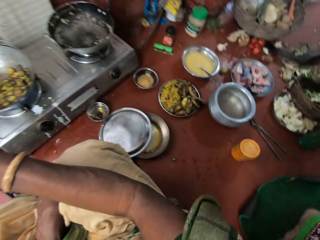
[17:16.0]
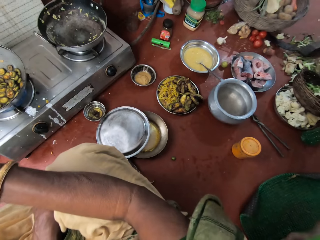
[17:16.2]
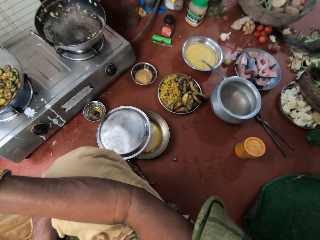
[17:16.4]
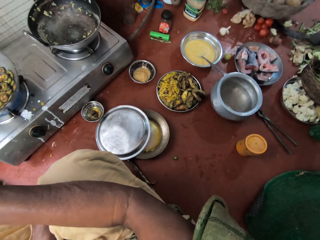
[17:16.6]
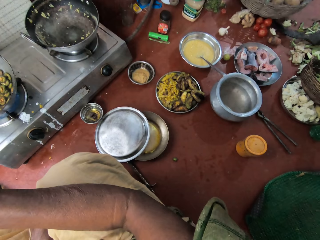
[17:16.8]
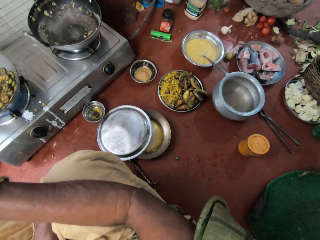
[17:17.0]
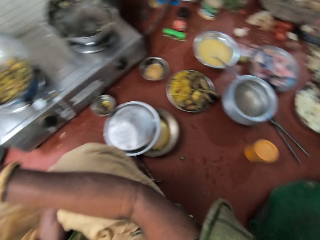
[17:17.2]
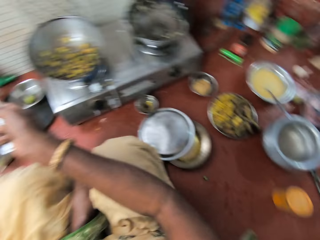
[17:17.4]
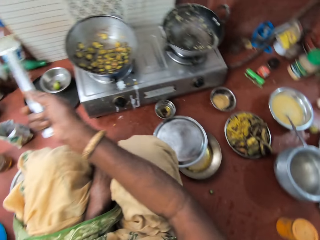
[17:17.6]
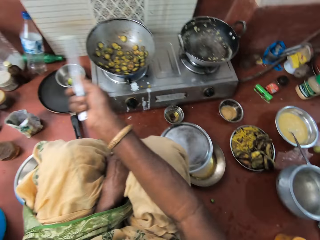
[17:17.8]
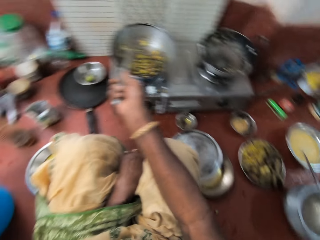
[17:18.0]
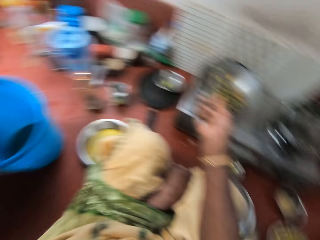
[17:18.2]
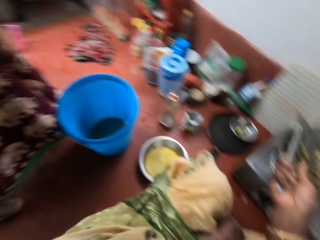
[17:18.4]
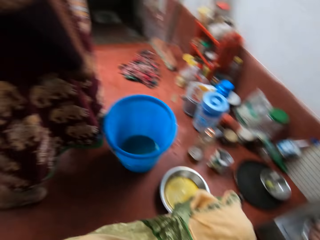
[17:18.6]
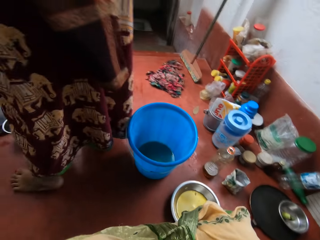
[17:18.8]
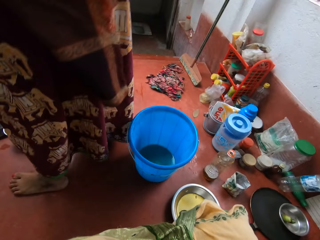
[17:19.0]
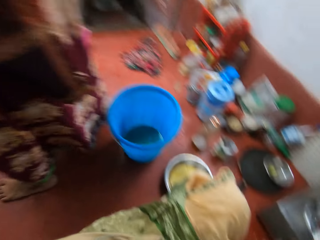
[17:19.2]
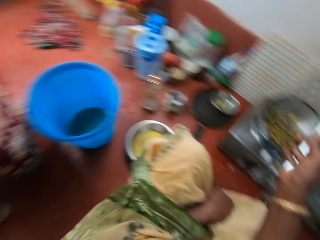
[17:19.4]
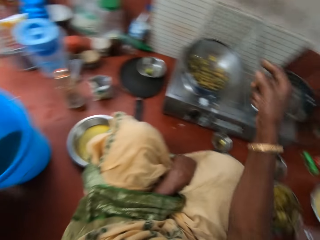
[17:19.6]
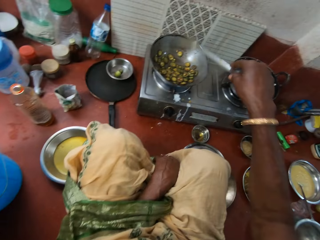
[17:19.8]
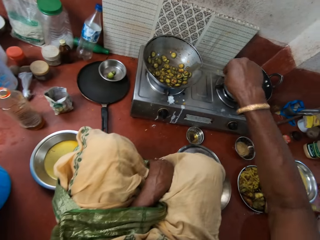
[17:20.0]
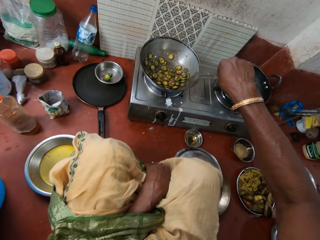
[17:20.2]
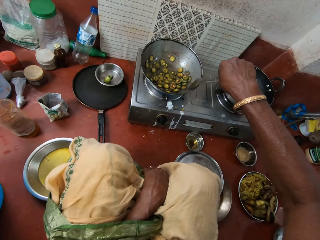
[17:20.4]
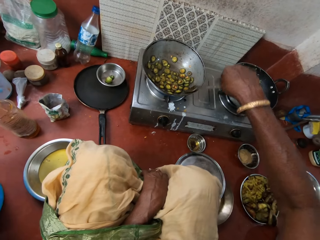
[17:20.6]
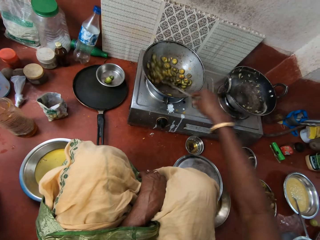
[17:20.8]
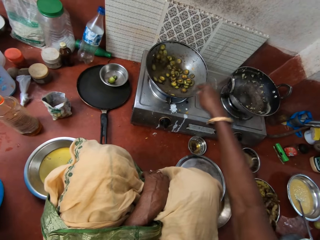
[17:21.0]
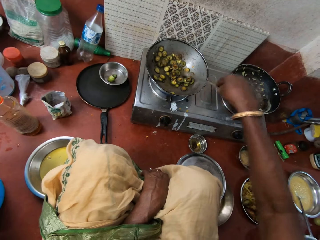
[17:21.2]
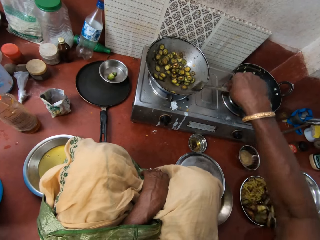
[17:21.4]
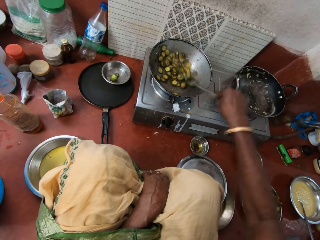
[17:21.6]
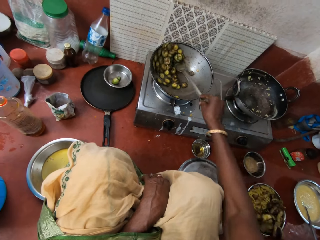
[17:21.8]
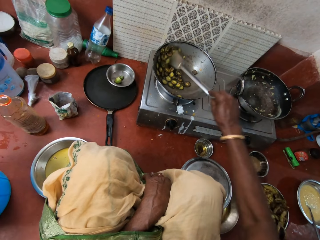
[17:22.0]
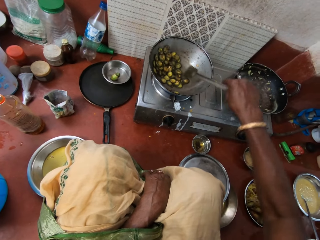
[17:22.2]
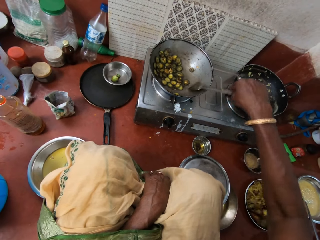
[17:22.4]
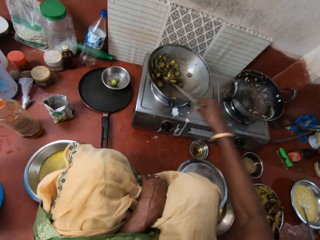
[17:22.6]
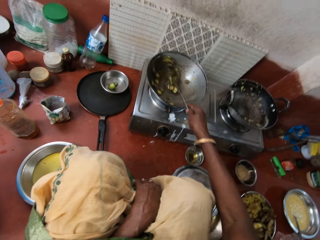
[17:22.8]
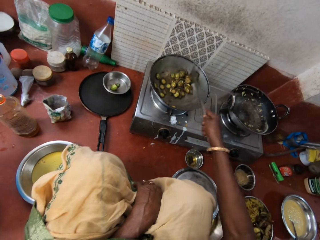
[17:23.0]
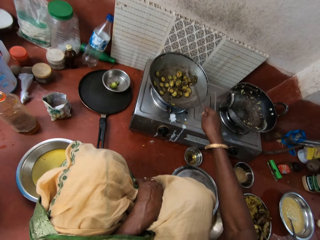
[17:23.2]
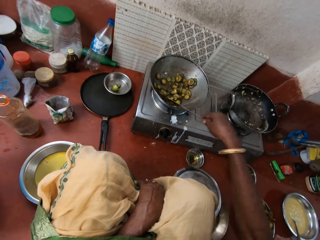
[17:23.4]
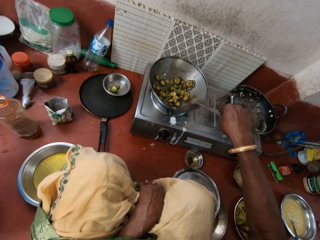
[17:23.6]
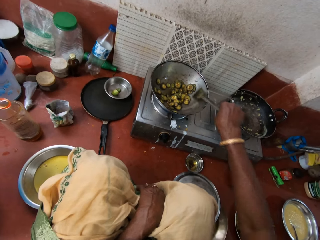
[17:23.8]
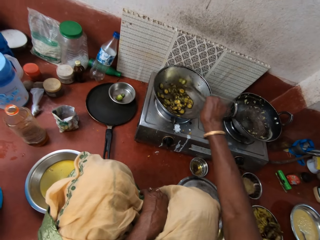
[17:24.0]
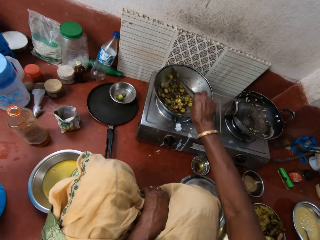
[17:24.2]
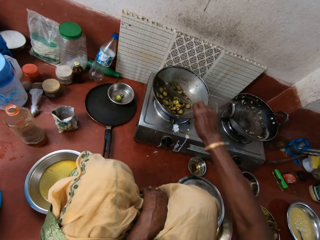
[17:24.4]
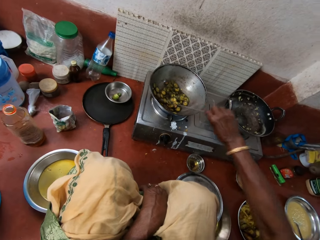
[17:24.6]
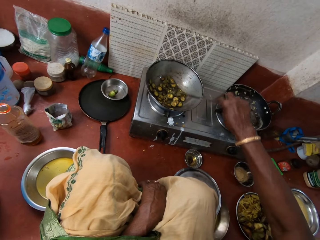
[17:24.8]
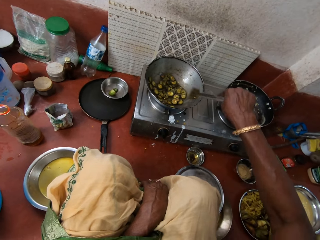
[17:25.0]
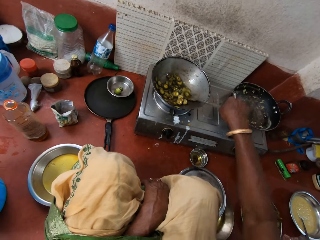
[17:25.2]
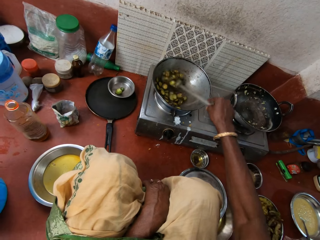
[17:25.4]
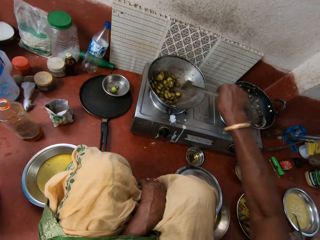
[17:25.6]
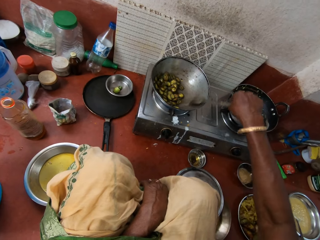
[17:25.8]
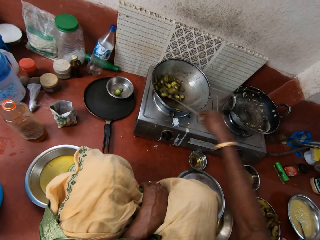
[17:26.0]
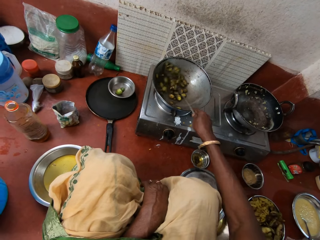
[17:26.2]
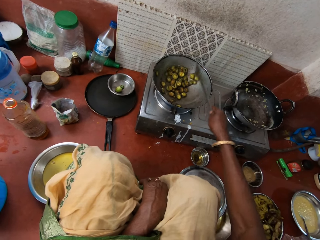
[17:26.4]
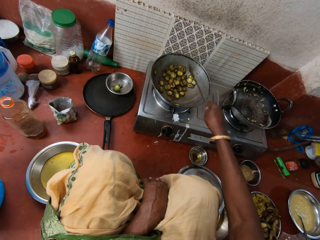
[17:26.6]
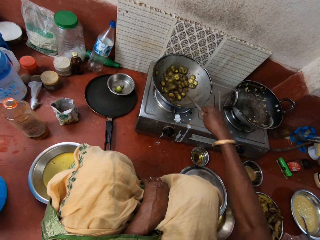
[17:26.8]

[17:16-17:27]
The camera wearer interacts with the woman. She stirs vegetables with the turner spoon in the kitchen.
